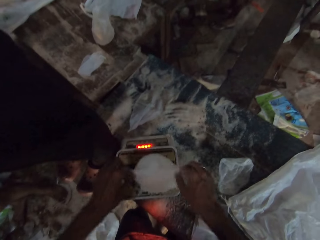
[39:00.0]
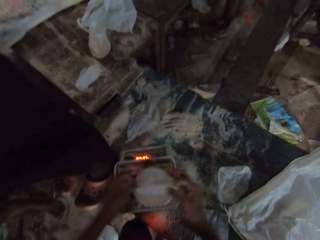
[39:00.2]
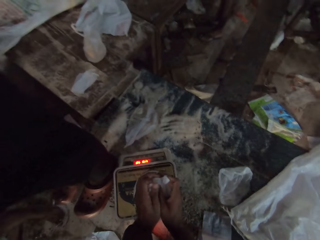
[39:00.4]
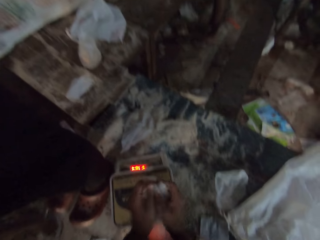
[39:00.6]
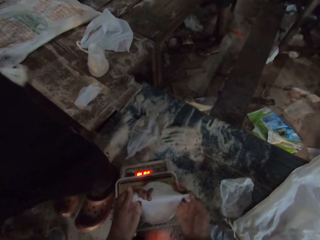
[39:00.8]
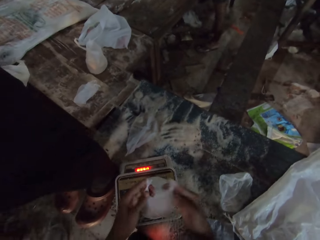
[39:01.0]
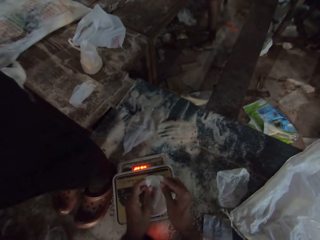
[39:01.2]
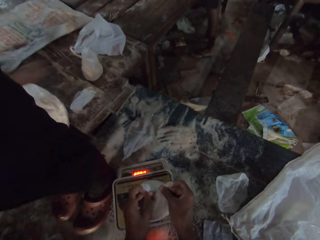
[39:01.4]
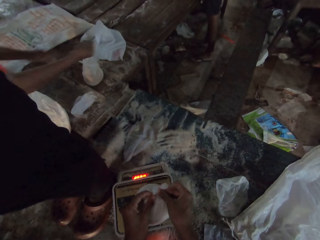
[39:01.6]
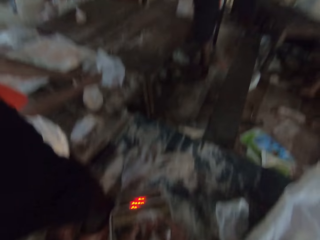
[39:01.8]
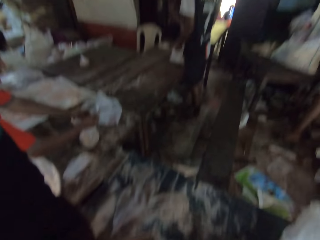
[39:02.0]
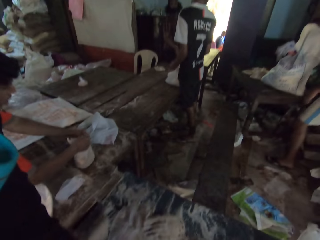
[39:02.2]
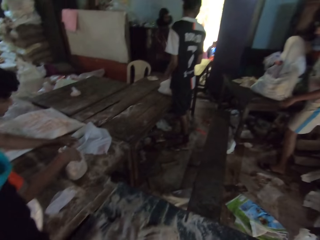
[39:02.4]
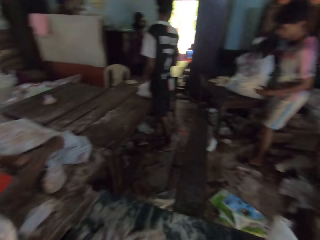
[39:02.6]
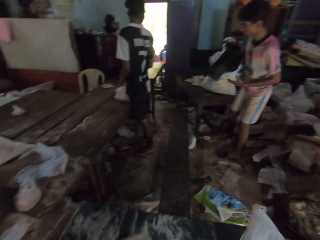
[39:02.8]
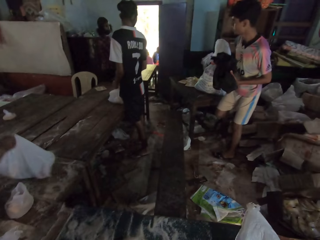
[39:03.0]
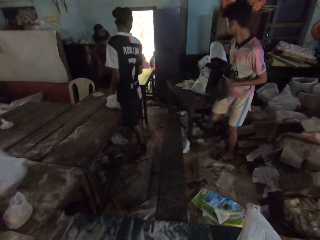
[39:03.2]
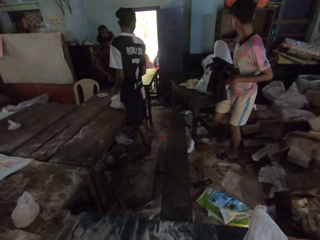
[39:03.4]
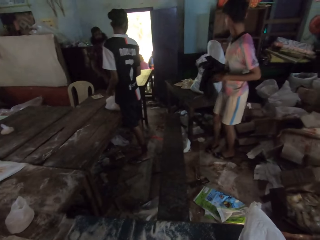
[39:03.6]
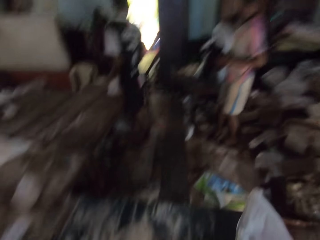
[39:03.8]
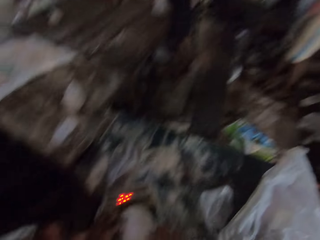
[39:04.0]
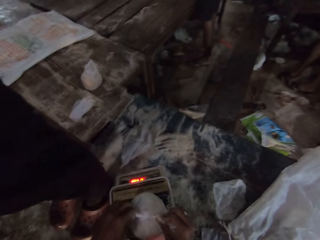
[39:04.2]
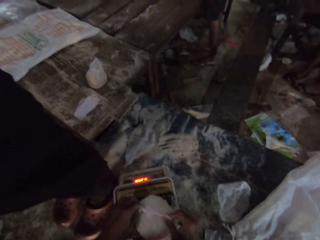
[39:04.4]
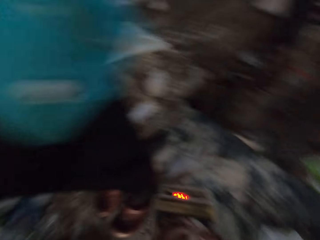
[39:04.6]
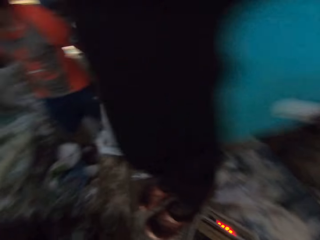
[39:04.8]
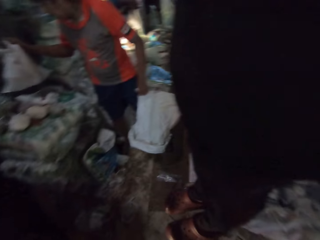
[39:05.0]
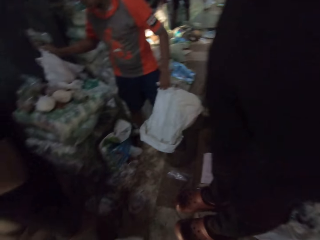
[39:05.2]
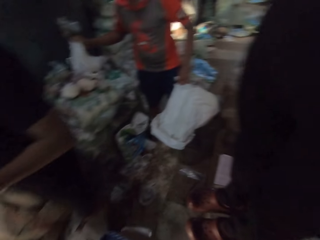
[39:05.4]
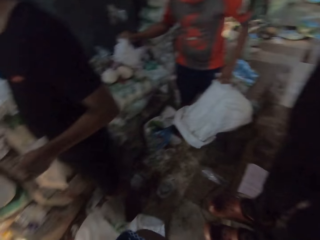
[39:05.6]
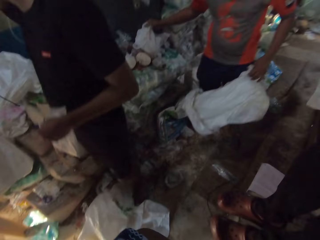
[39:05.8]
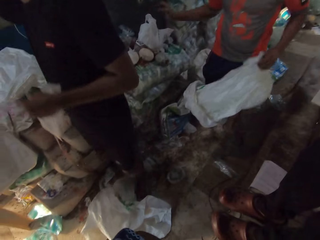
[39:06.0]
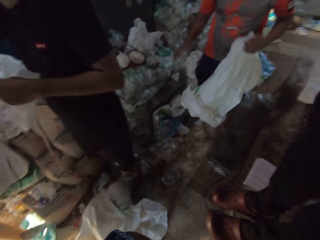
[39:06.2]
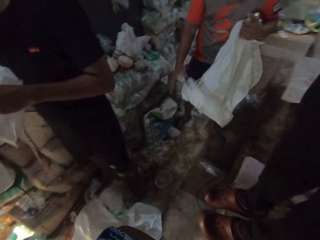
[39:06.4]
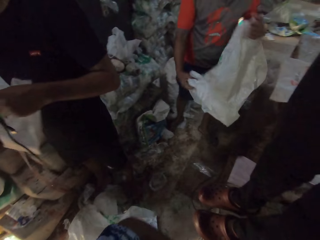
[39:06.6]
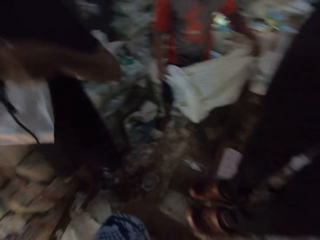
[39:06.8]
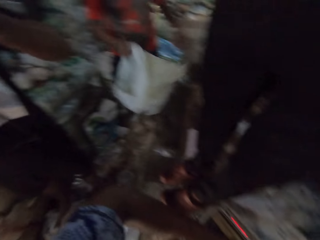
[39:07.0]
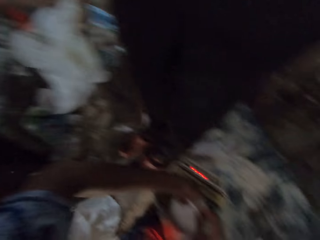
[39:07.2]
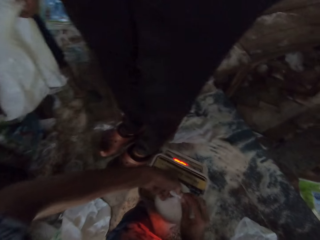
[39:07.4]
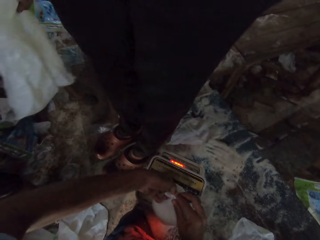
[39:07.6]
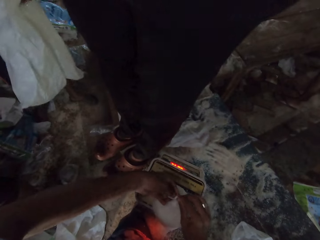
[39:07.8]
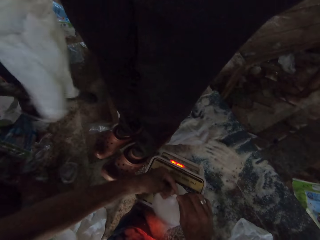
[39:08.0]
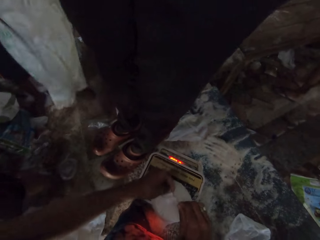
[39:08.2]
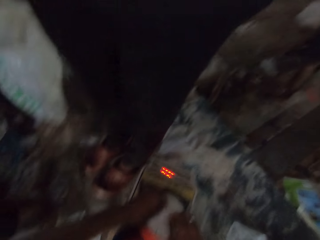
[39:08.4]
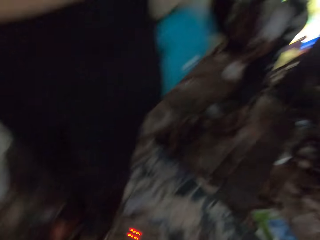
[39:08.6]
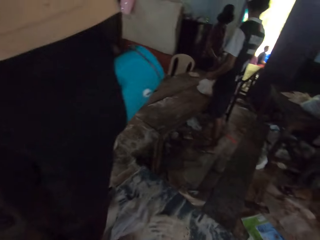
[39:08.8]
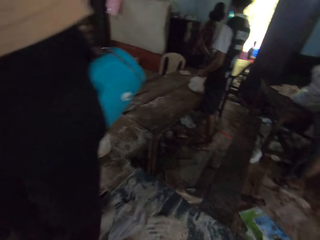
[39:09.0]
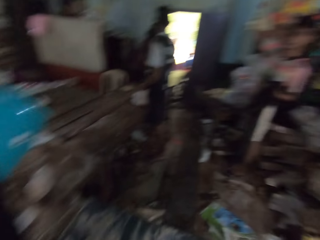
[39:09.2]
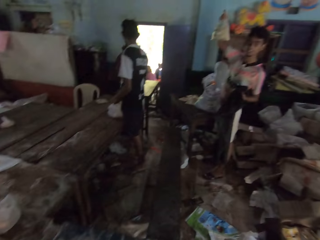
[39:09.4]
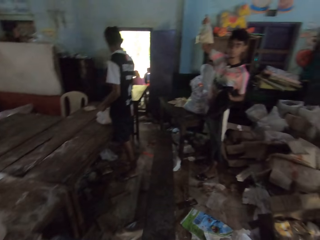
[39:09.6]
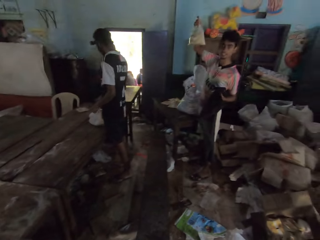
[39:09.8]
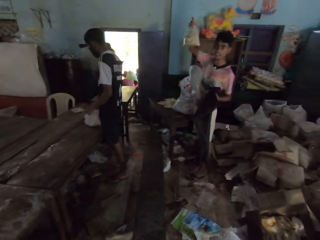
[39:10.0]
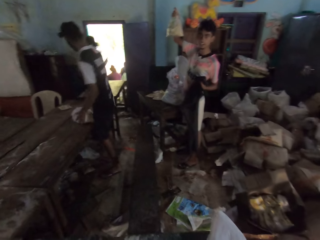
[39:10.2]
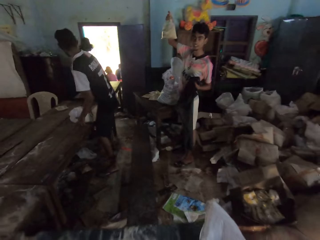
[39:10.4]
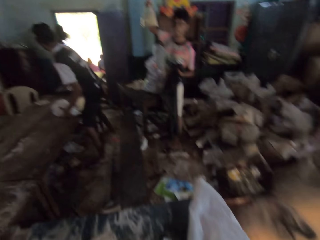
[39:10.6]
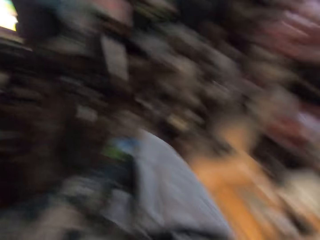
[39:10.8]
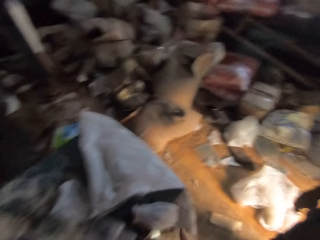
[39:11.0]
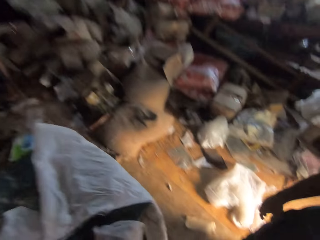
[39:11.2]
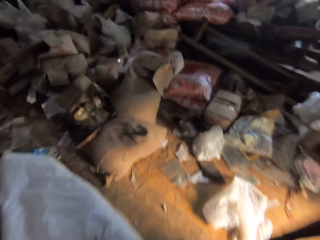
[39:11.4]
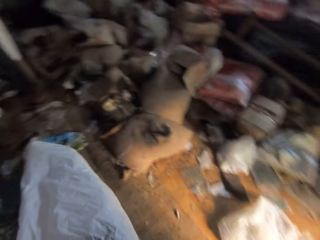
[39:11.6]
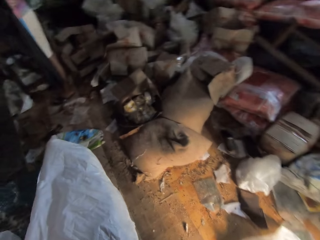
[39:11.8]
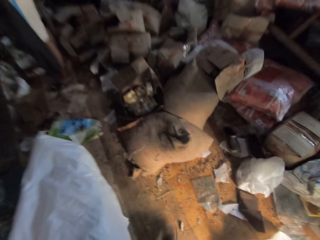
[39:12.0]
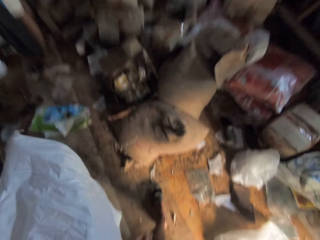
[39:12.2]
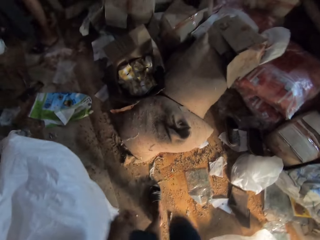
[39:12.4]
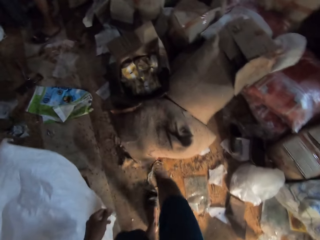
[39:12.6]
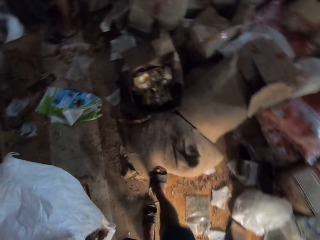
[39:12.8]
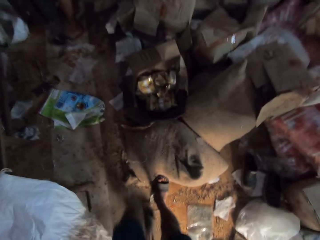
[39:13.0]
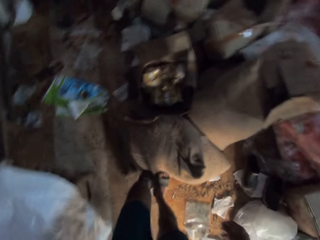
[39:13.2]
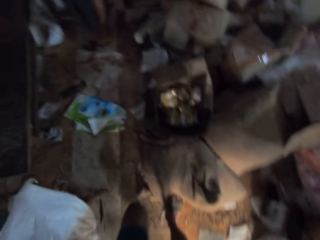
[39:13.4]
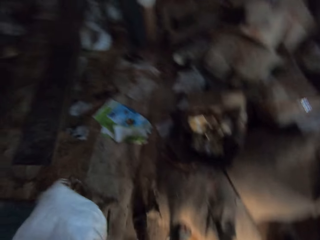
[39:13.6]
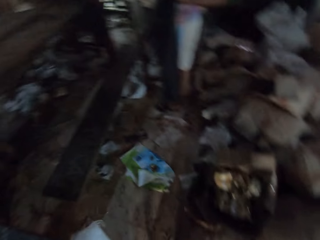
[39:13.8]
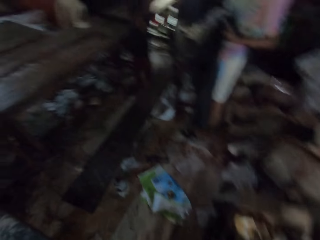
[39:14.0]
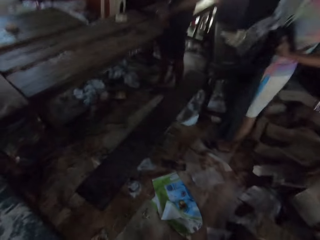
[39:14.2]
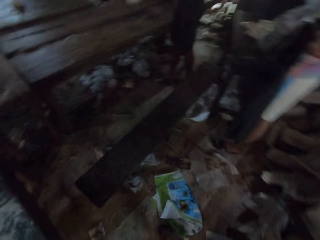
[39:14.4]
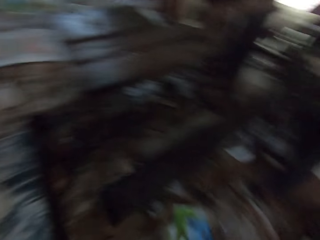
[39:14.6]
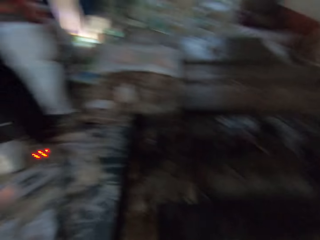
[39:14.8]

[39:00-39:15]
The camera wearer places the silicone bag on the scale with both hands. They tie the silicone bag with both hands. A man picks up a silicone bag on the table with both hands. Another man holds a cloth with both hands. A third man holds a silicone bag with both hands. The first man holds the sack in his left hand. A fourth man holds a silicone bag in his right hand.

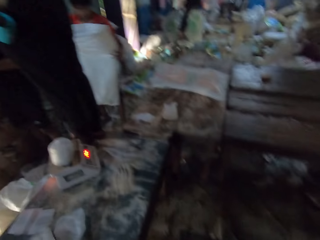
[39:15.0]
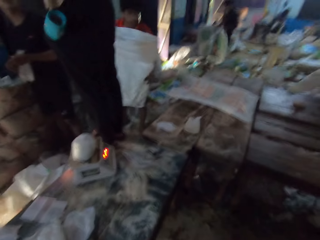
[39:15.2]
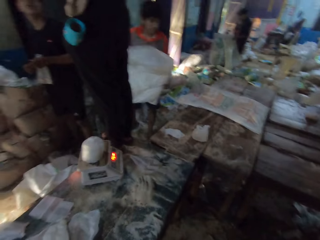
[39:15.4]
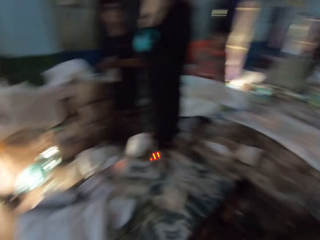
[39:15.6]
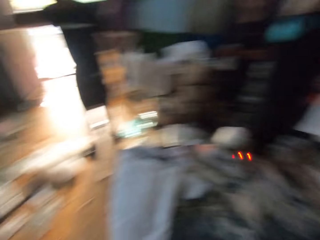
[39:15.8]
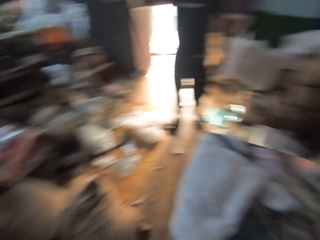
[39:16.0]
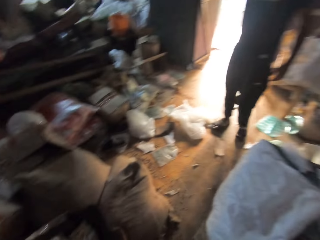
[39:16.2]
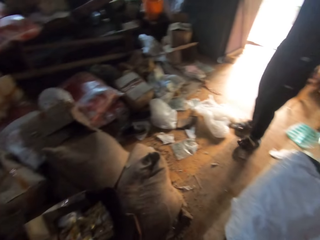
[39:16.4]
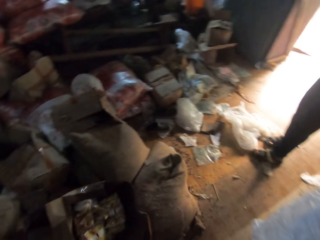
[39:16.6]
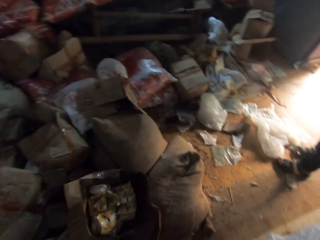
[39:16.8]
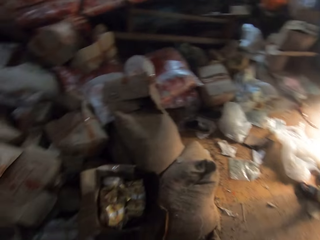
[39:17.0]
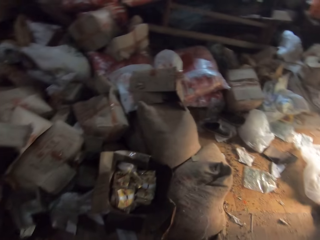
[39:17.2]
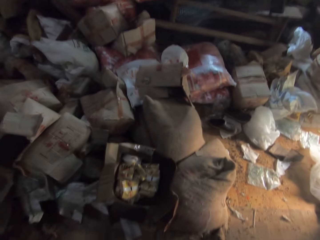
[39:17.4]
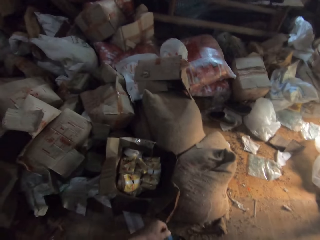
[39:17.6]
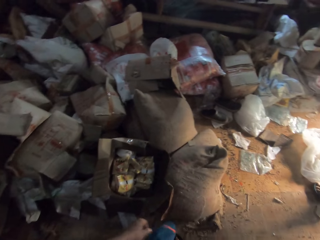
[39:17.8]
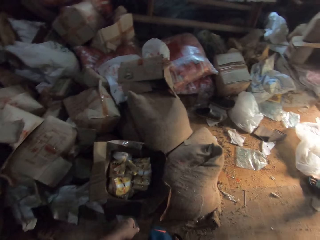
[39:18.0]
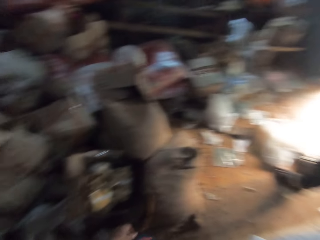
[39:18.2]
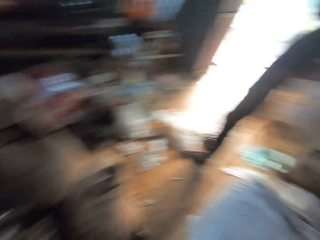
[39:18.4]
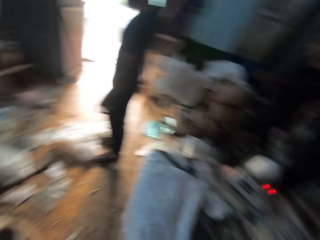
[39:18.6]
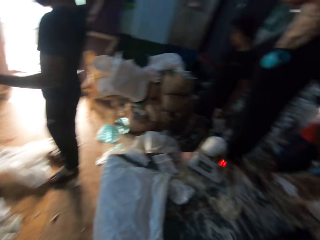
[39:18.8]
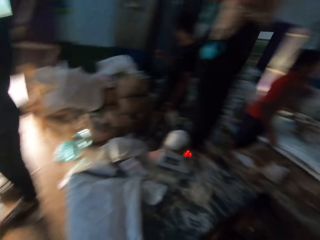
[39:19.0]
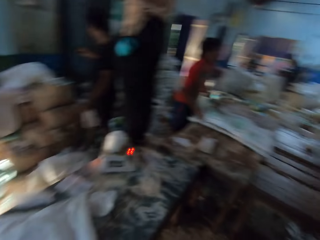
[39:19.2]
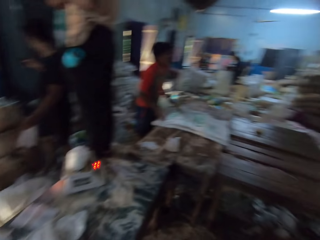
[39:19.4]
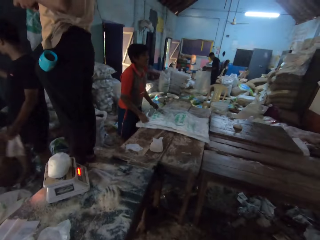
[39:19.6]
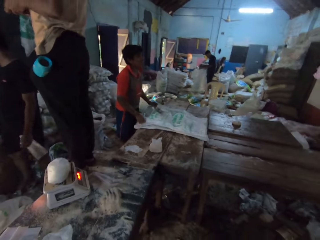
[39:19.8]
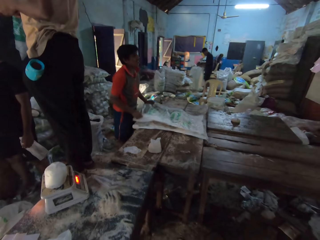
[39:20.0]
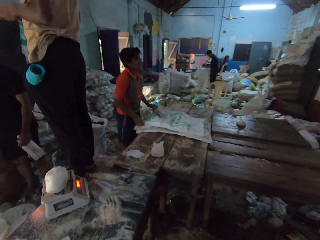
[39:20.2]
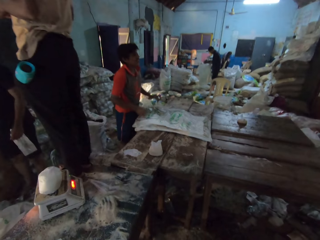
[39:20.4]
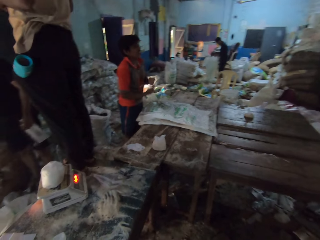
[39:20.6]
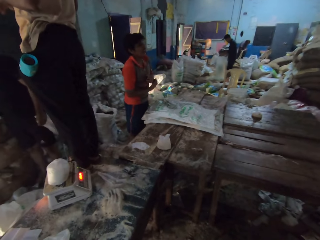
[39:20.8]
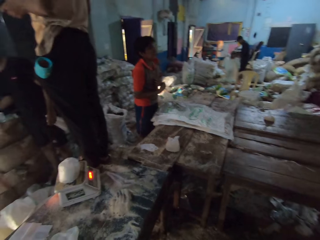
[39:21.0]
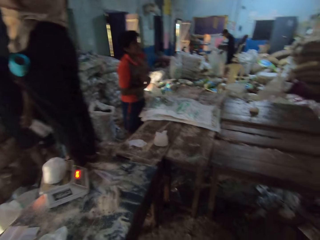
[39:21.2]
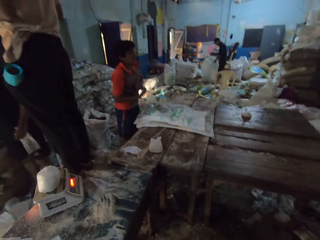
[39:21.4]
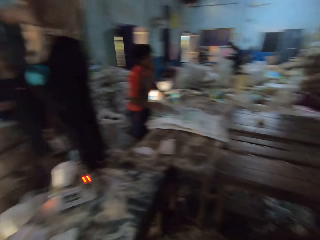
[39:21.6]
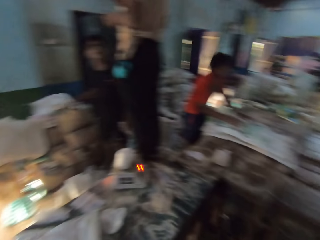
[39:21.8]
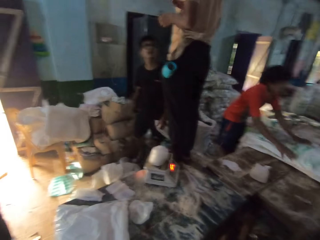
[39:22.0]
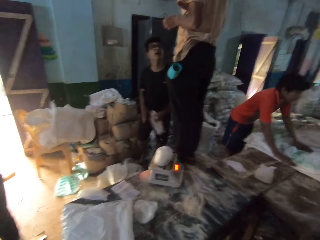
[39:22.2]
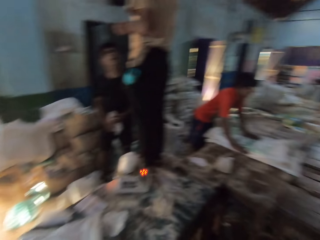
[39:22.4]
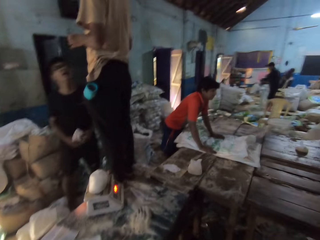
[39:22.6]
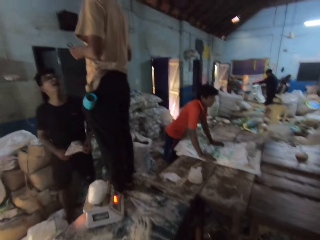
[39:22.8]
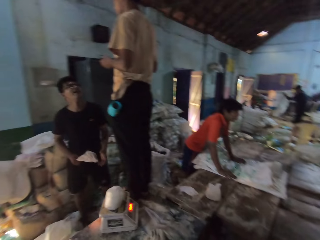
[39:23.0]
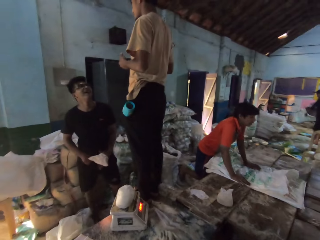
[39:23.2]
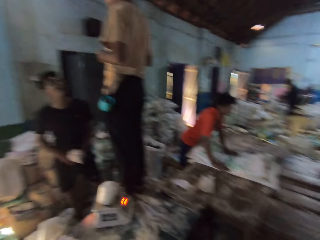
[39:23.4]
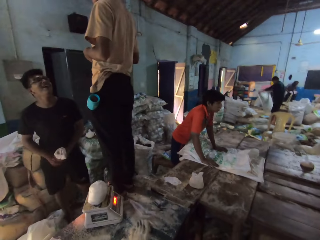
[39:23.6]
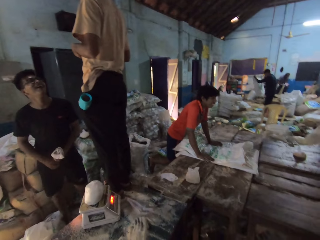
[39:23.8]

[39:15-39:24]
A man holds the sack with both hands.
